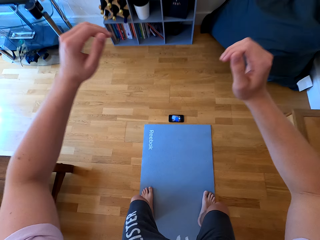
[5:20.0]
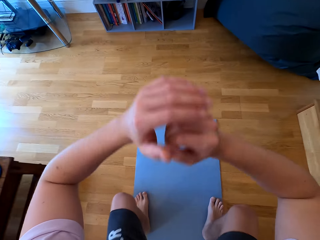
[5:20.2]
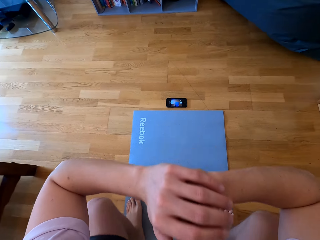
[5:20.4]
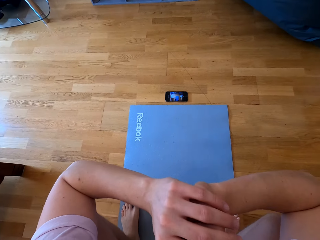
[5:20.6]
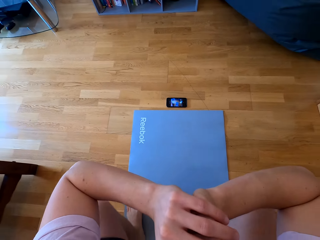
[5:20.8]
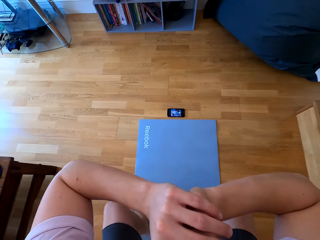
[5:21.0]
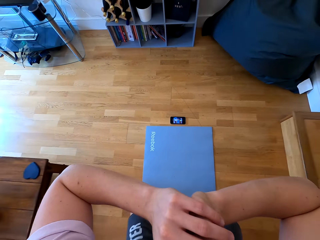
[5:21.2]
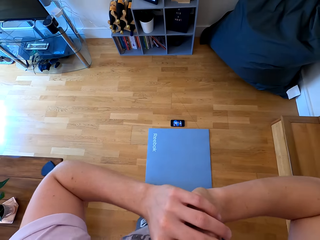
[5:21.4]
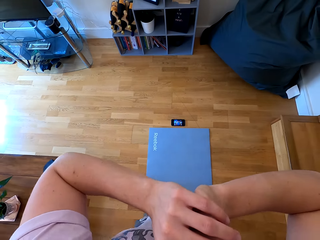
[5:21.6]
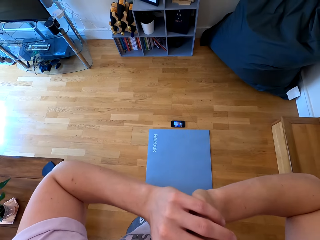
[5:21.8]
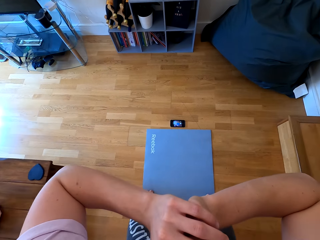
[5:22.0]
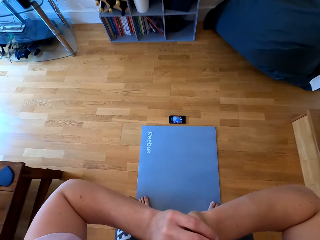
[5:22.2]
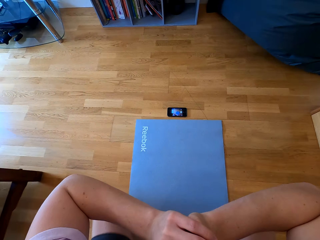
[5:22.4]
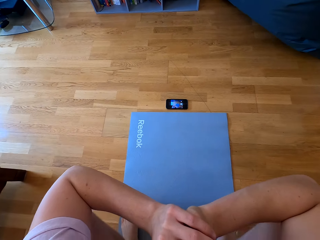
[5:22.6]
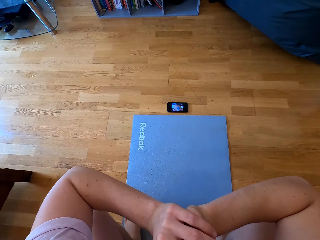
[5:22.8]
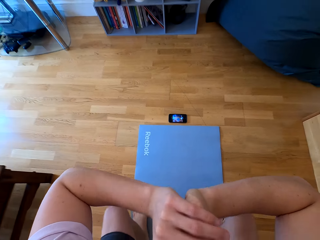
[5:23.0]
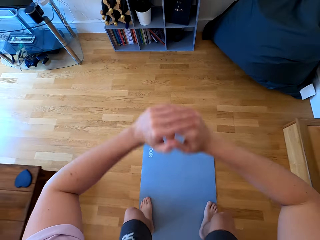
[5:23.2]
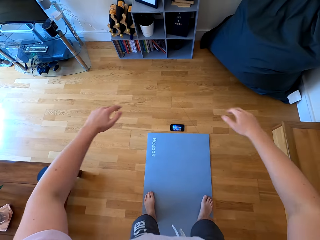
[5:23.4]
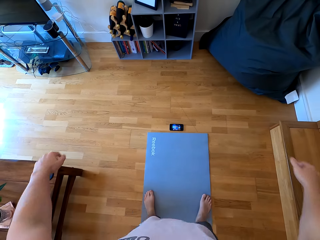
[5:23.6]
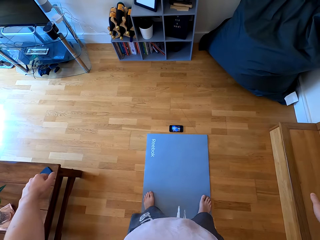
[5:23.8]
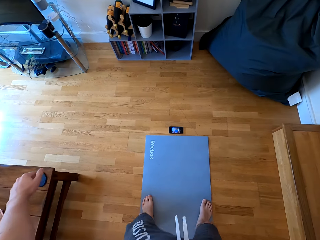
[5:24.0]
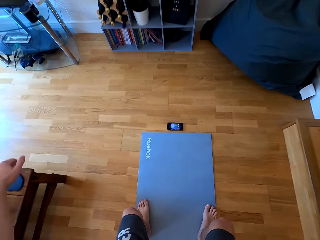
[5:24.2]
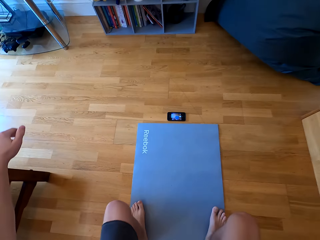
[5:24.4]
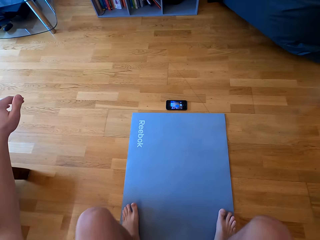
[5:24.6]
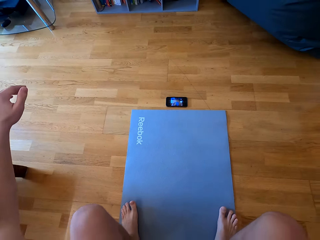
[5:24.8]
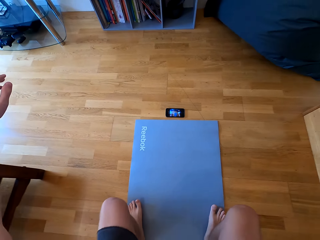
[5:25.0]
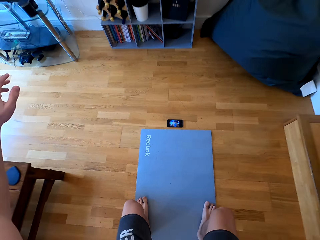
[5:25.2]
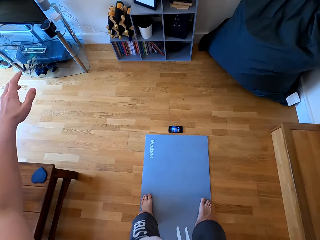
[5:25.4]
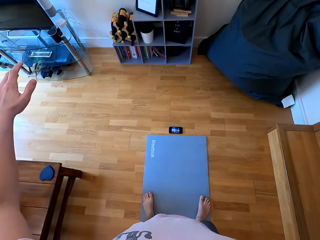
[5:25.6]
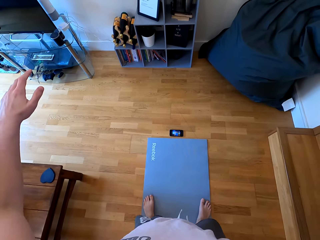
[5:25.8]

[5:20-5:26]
The camera wearer folds both hands together.

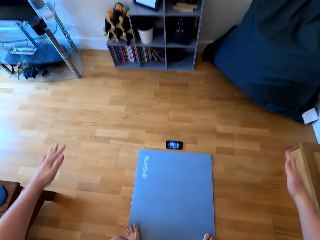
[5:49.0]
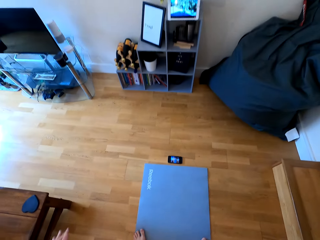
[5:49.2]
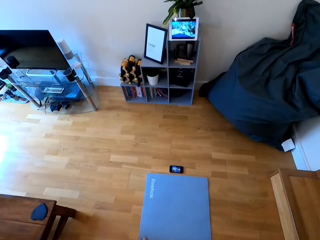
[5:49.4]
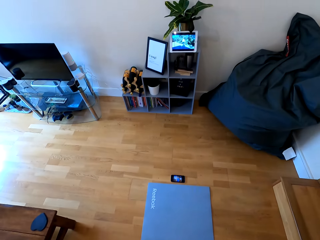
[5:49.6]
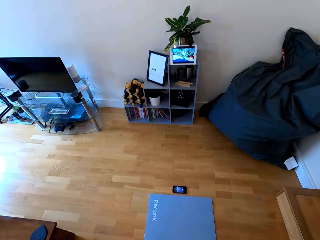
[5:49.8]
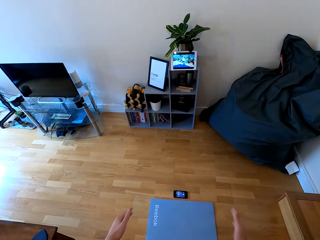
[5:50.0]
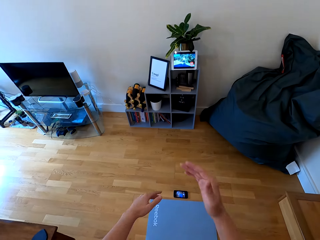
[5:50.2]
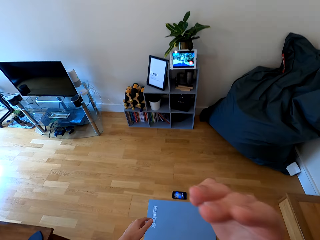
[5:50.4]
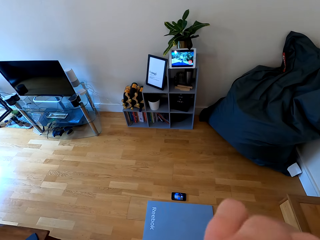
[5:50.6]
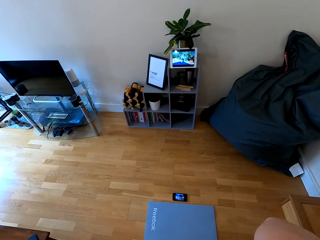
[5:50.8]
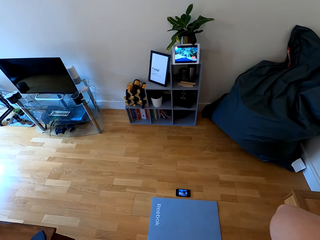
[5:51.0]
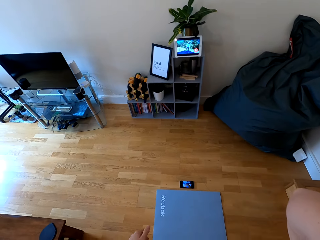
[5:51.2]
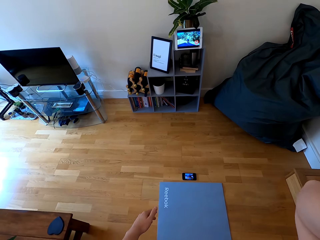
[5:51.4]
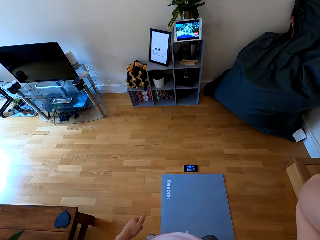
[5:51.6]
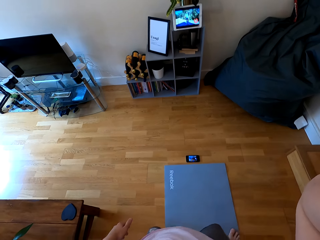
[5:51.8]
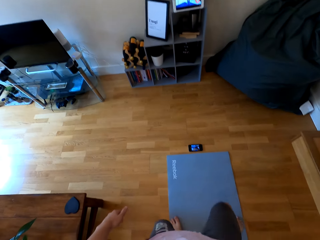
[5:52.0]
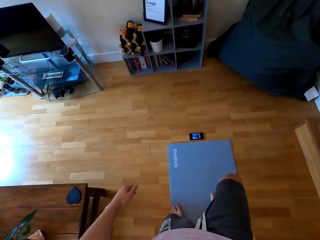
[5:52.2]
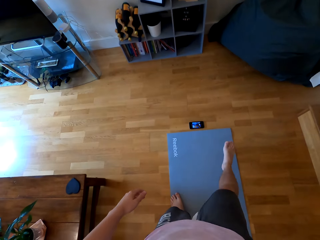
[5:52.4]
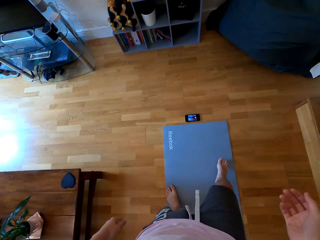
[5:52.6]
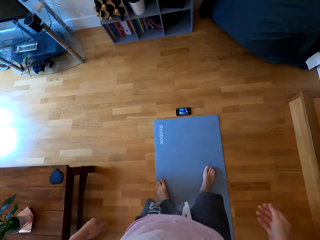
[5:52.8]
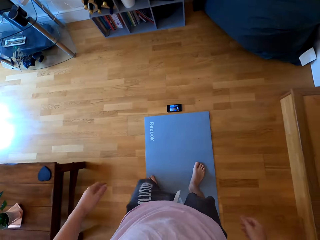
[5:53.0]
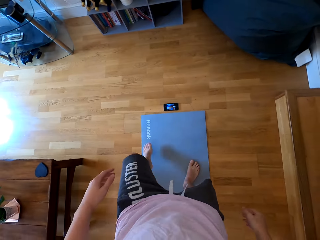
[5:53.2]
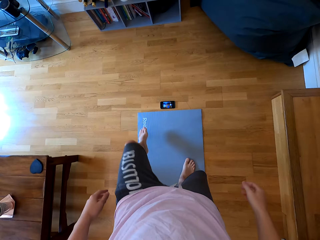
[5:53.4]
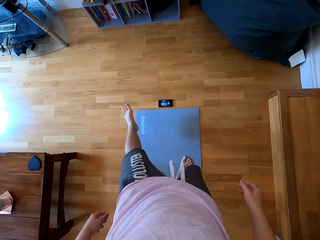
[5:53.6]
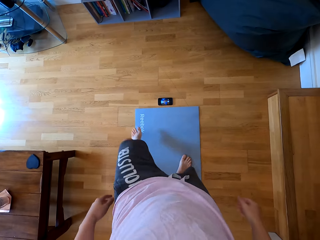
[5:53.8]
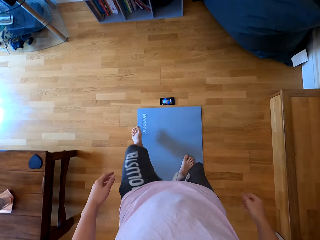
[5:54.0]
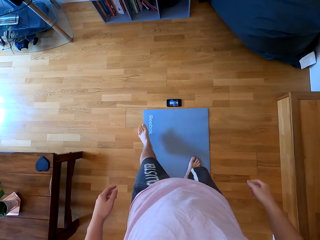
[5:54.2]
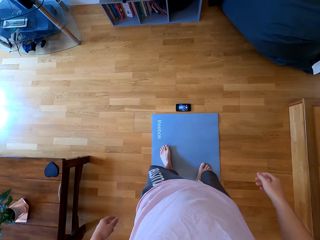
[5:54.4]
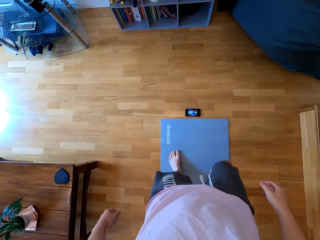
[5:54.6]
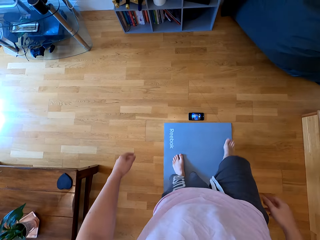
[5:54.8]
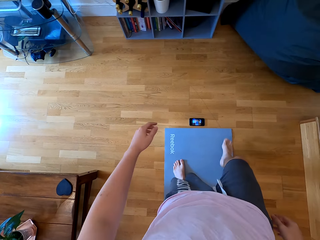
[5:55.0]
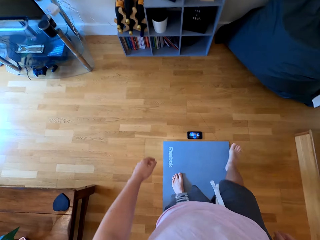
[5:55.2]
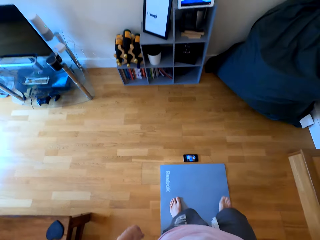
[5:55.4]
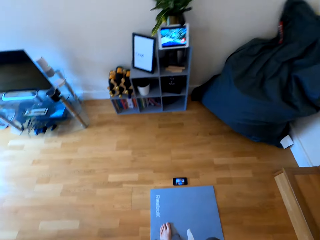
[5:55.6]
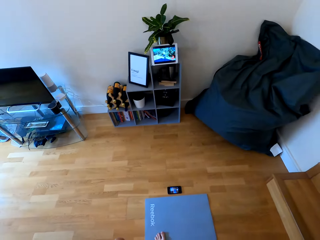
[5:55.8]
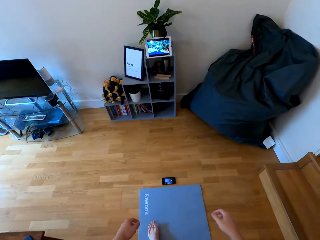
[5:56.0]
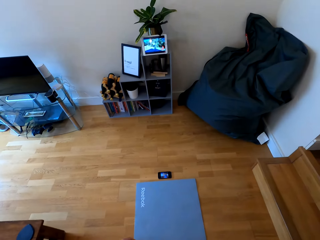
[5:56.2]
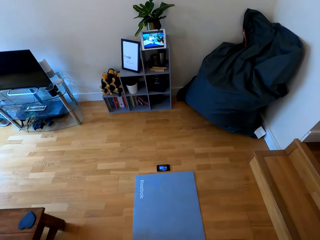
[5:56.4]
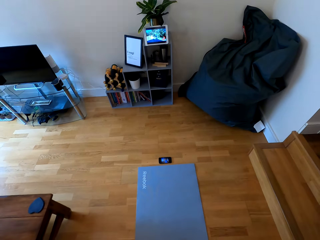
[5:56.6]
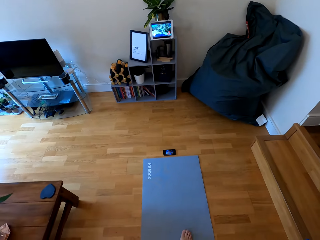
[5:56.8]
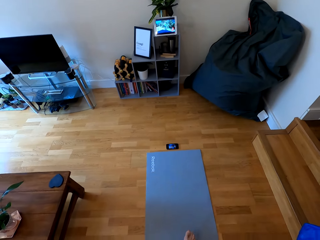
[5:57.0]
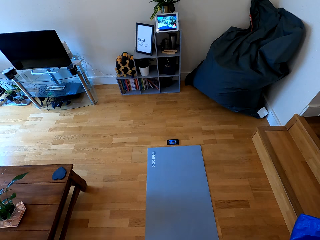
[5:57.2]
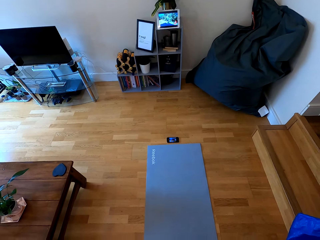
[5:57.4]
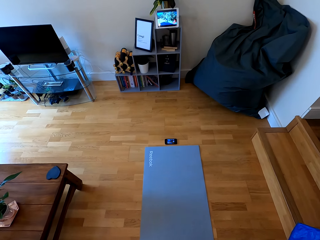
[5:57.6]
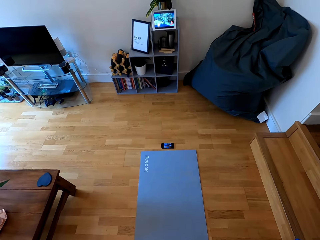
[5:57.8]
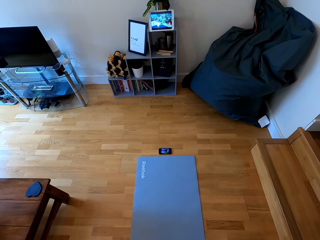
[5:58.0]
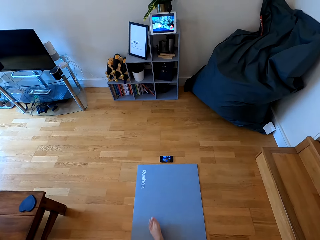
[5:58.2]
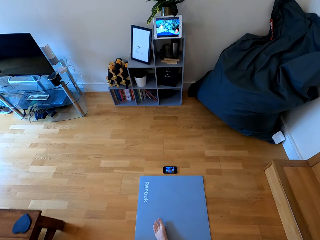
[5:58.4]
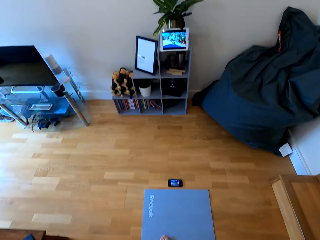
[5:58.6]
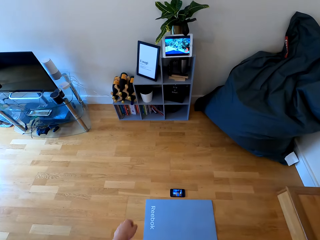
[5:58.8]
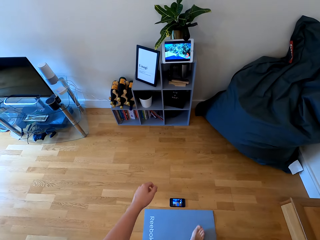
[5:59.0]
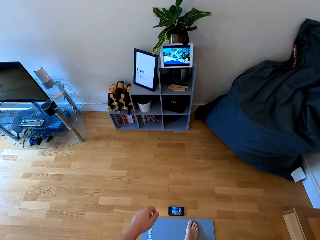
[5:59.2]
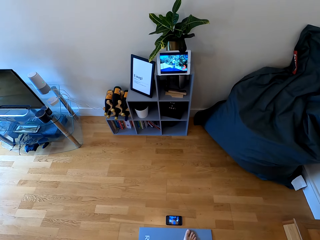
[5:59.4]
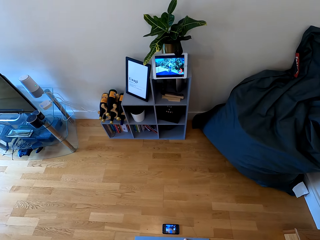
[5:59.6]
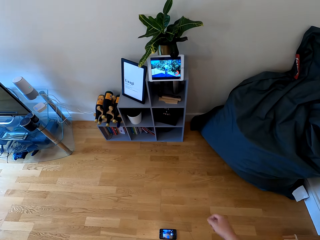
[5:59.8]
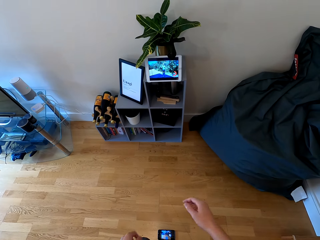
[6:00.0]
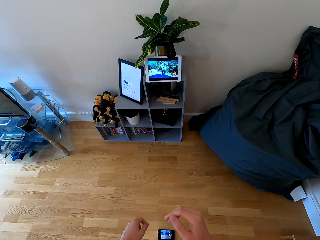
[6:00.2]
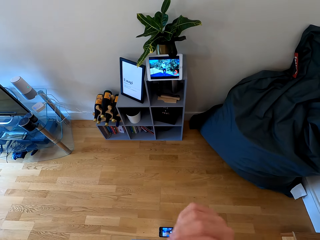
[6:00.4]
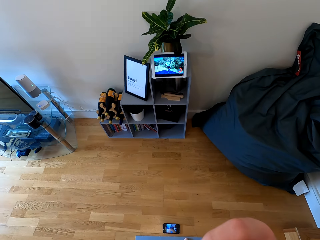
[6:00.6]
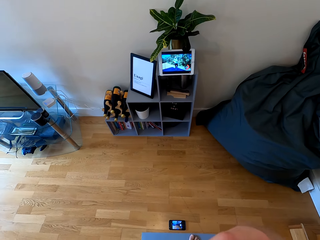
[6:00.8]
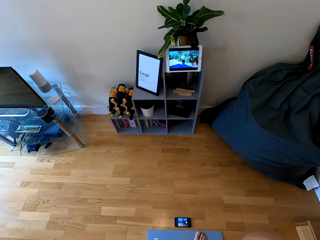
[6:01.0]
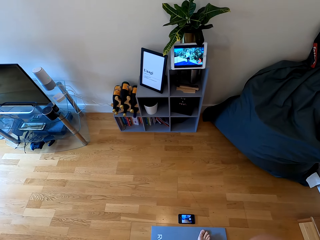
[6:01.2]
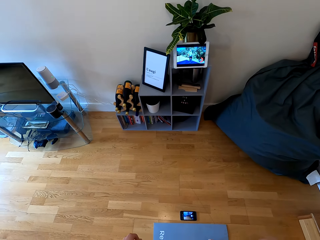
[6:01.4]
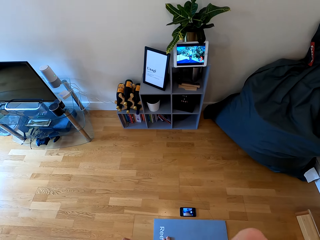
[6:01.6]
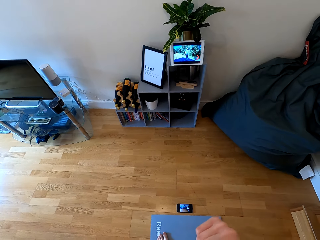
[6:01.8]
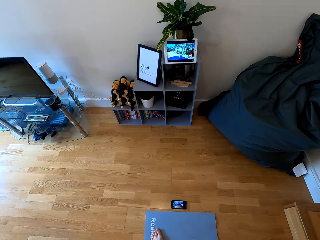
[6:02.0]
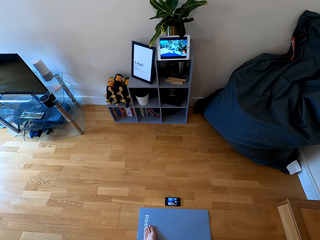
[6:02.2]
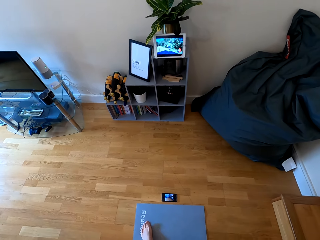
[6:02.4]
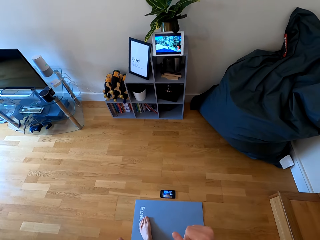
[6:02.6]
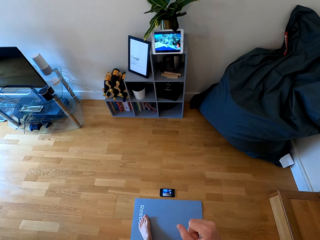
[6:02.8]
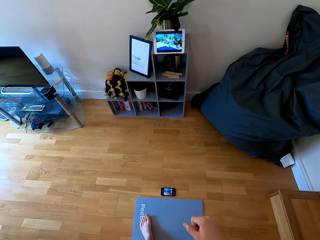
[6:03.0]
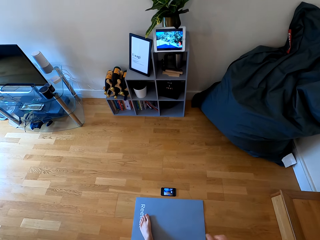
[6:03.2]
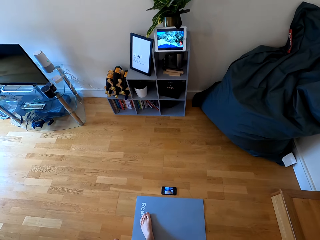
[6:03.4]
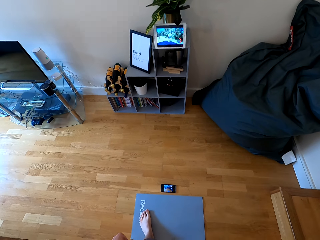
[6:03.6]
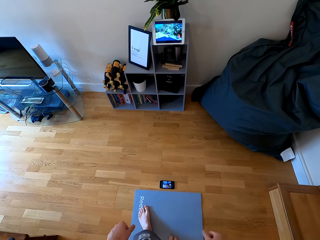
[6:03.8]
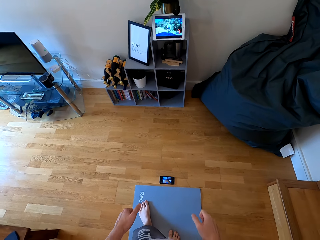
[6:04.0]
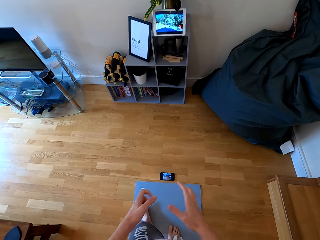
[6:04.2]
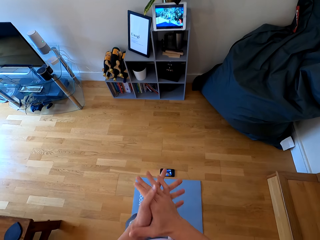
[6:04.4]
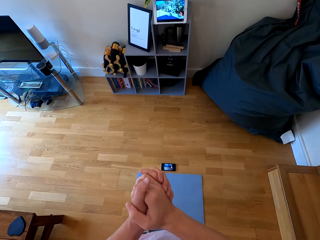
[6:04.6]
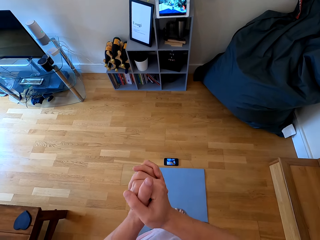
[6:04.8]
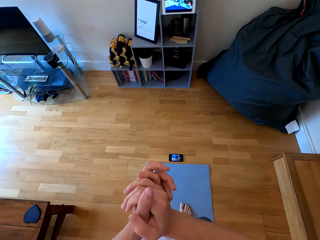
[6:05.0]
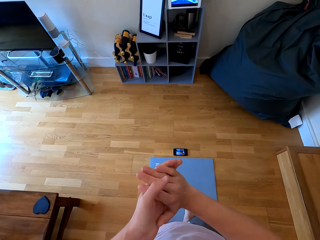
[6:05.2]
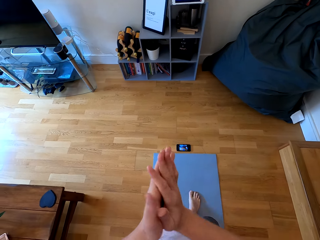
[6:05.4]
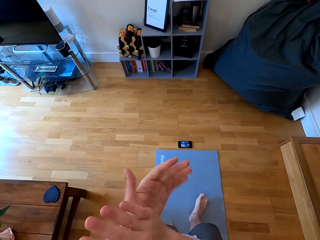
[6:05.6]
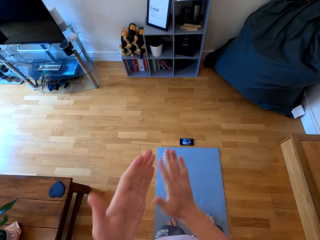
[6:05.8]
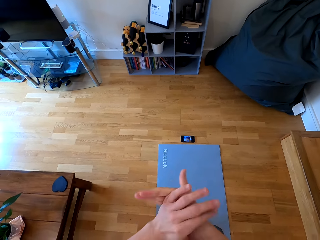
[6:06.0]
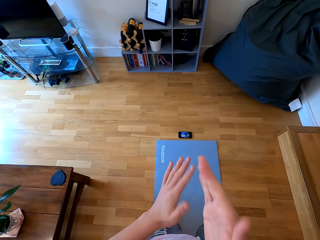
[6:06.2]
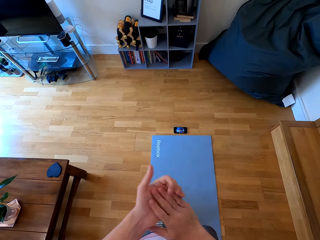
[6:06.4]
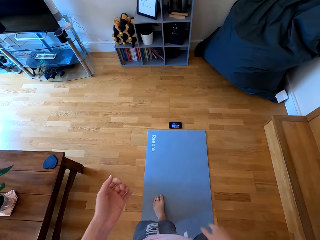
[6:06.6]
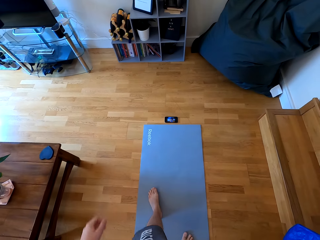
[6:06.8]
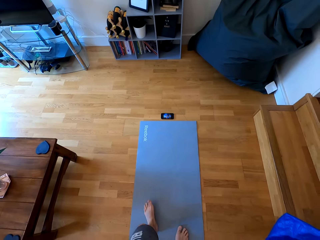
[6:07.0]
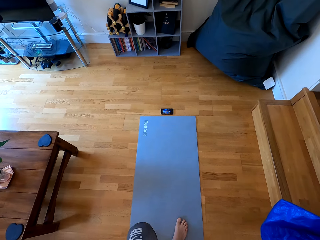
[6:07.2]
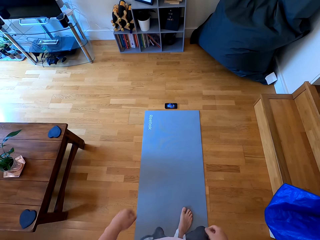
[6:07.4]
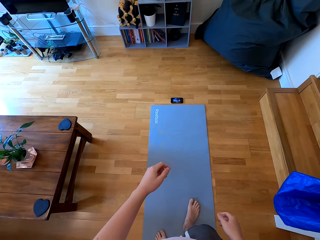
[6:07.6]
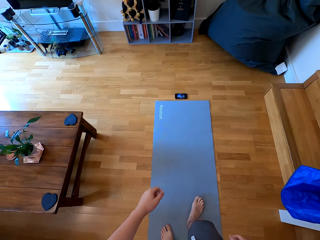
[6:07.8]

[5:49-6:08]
The camera wearer raises the right hand to something. They withdraw the right hand from something. They stretch both legs. They walk along the mat. They raise the right hand to something. They withdraw the right hand from something. They fold both hands together. They wipe both hands together.
